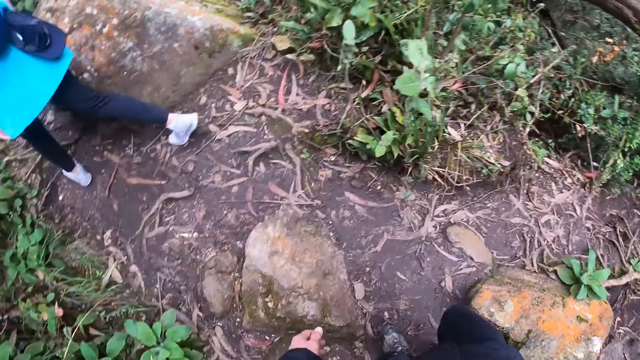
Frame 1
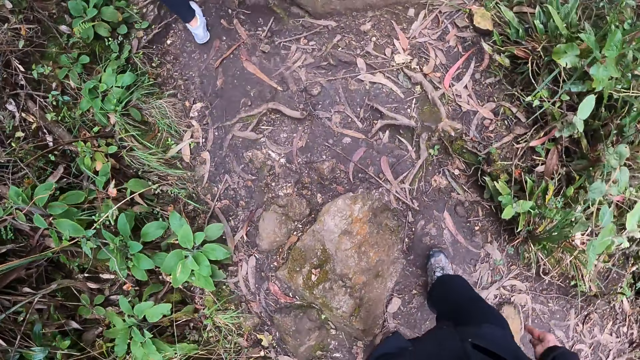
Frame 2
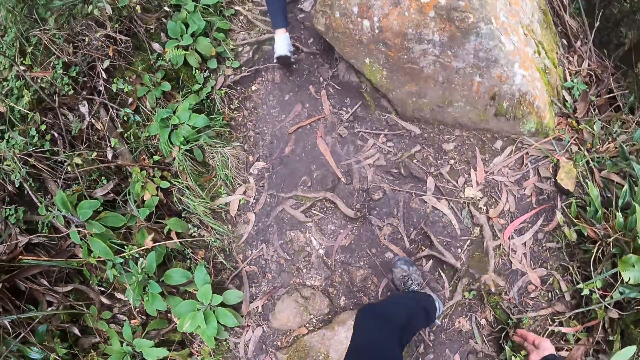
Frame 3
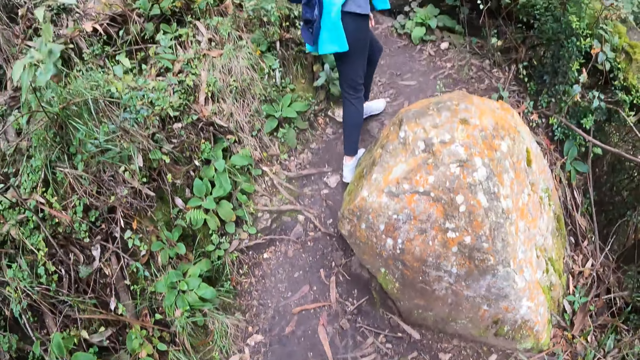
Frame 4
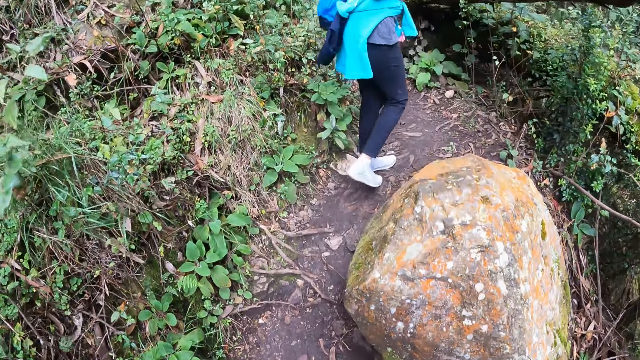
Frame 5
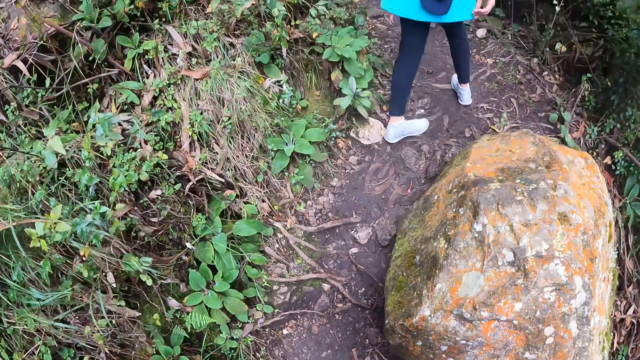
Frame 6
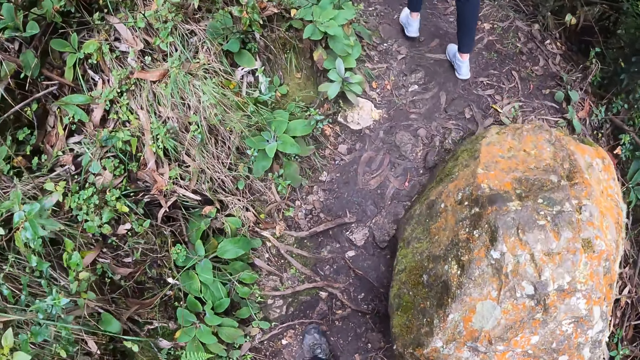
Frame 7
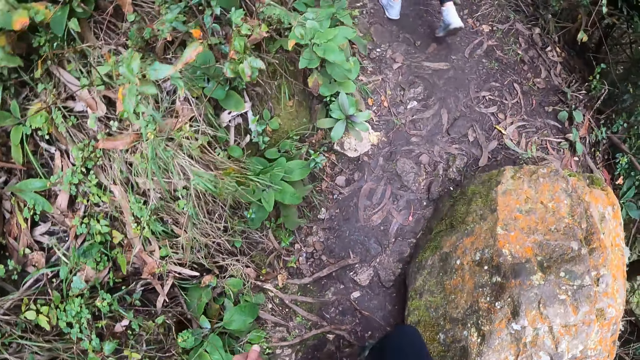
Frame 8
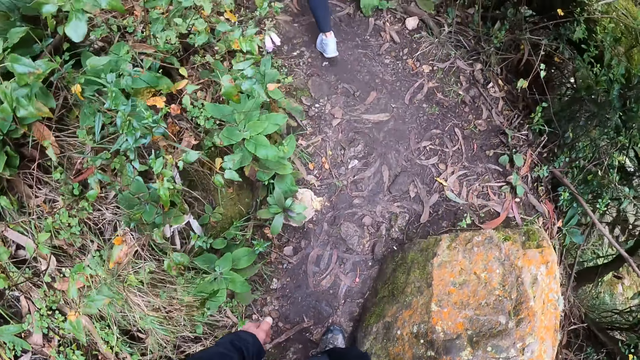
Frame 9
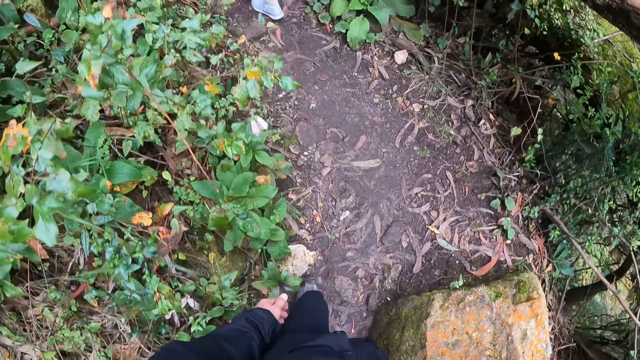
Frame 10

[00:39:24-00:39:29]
The camera wearer turns around.

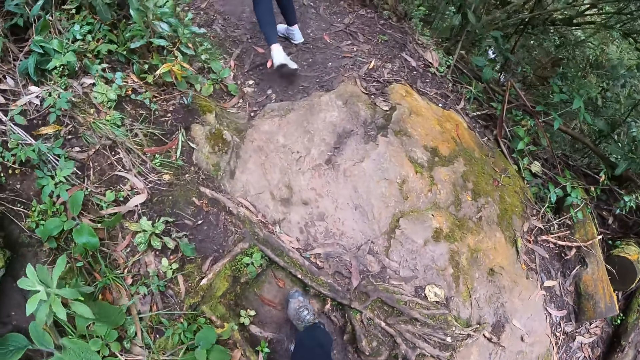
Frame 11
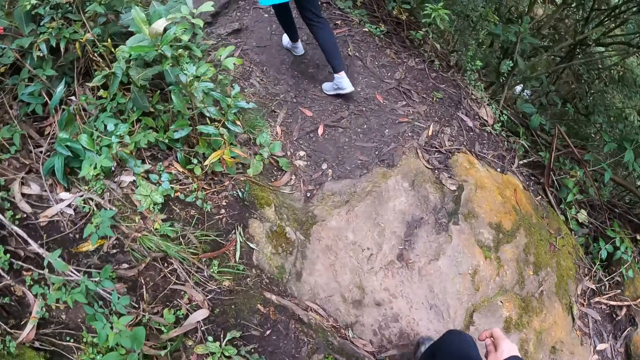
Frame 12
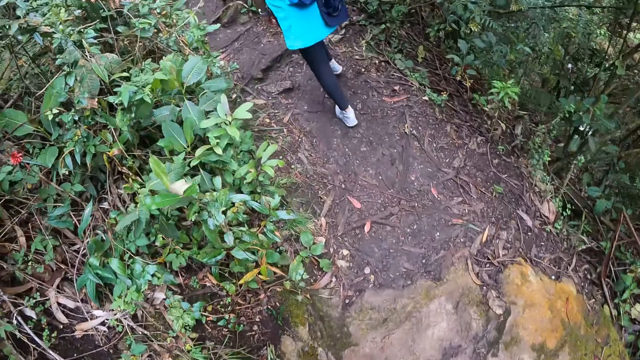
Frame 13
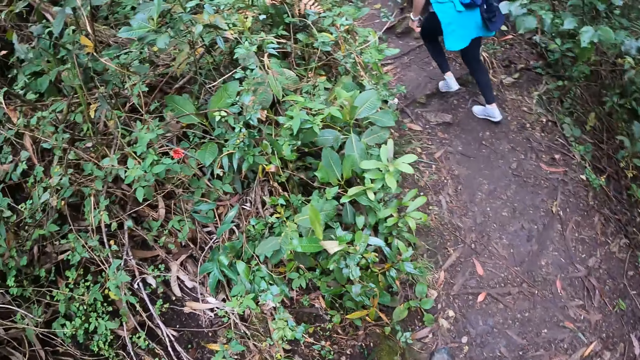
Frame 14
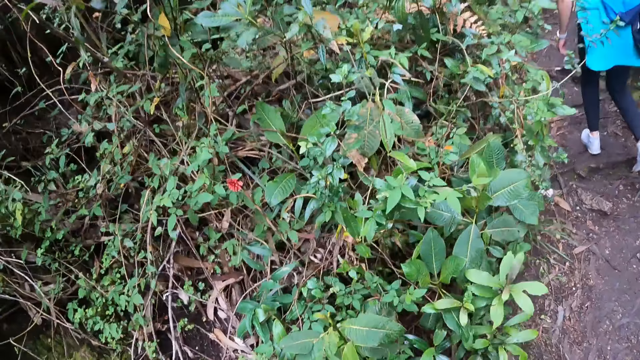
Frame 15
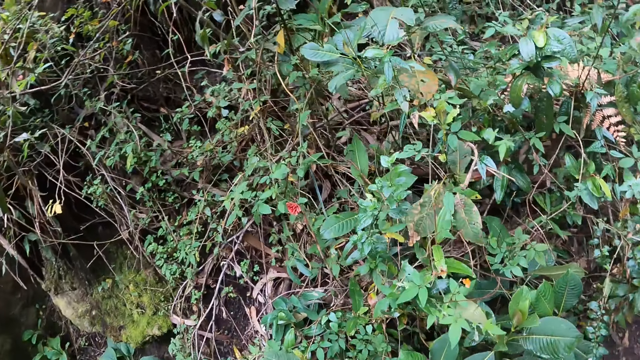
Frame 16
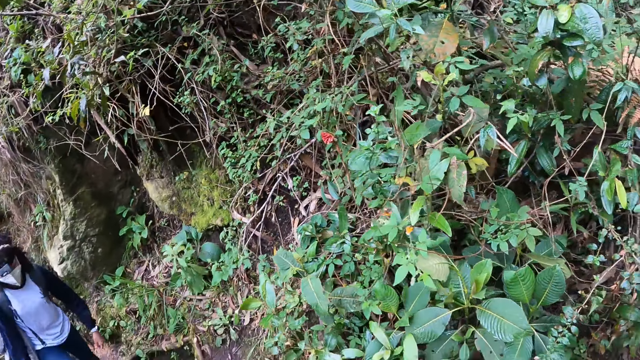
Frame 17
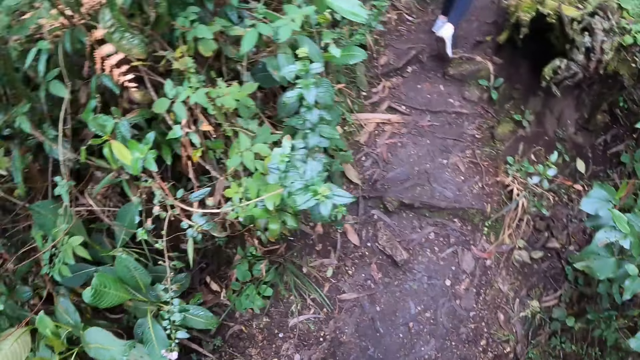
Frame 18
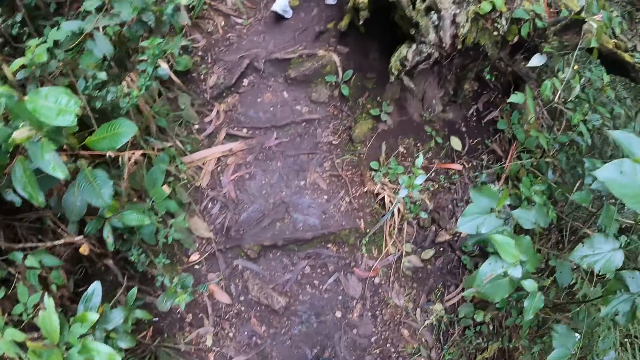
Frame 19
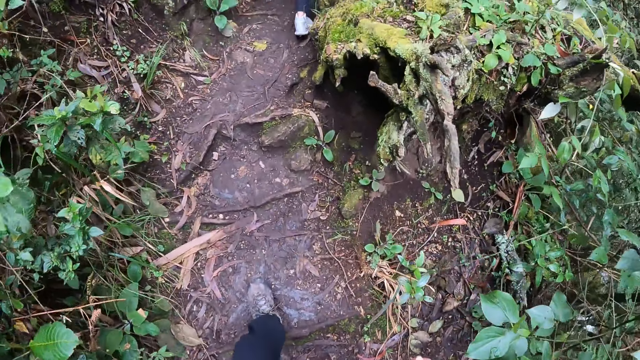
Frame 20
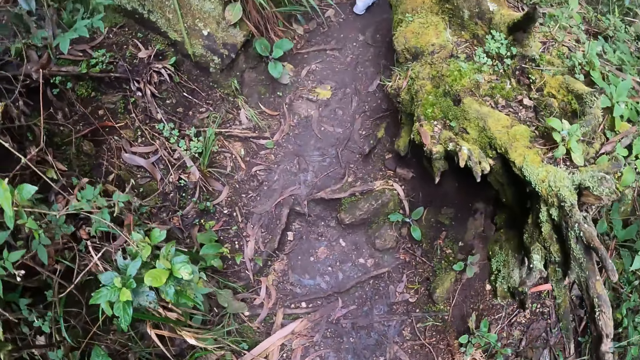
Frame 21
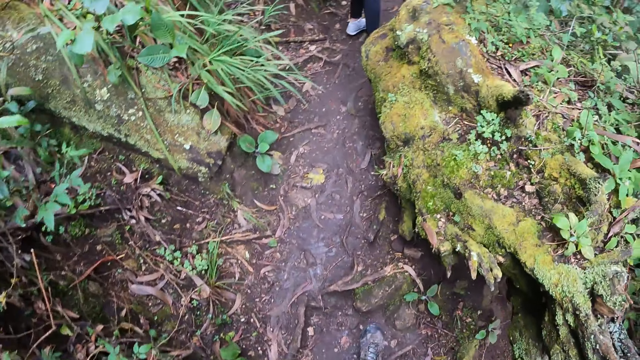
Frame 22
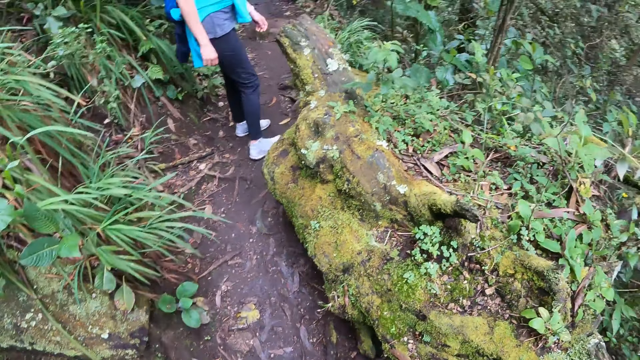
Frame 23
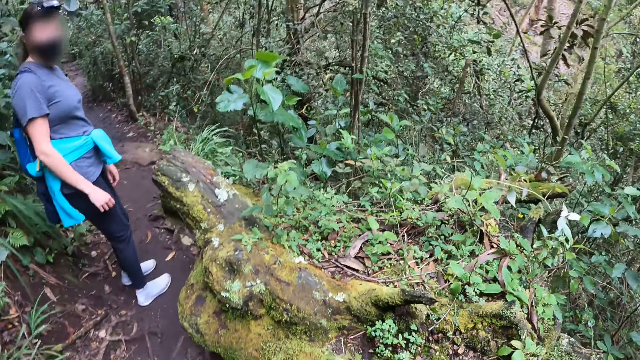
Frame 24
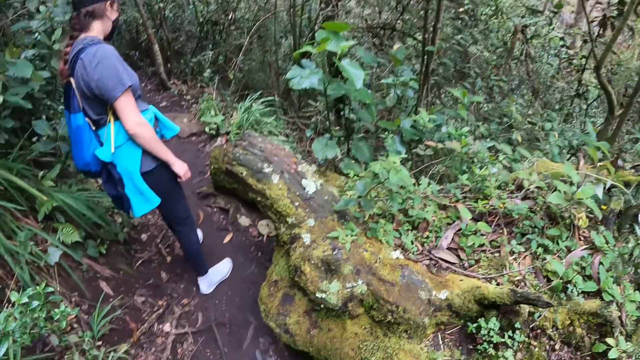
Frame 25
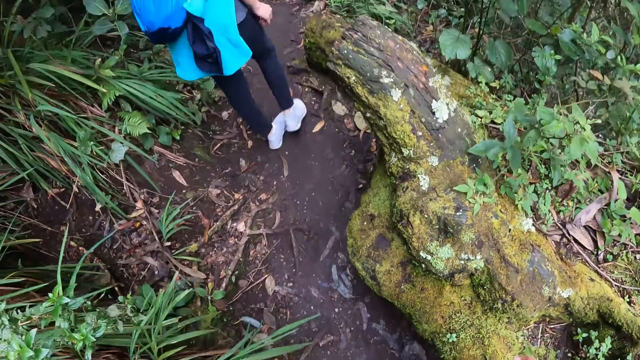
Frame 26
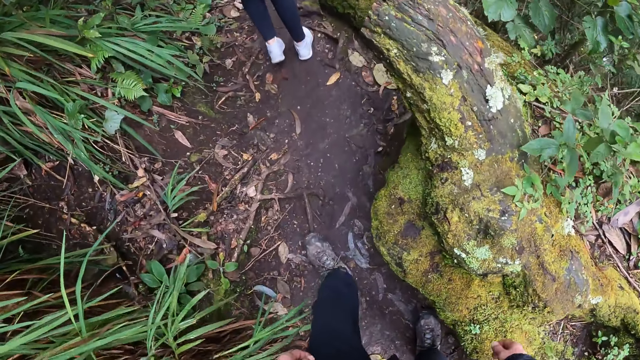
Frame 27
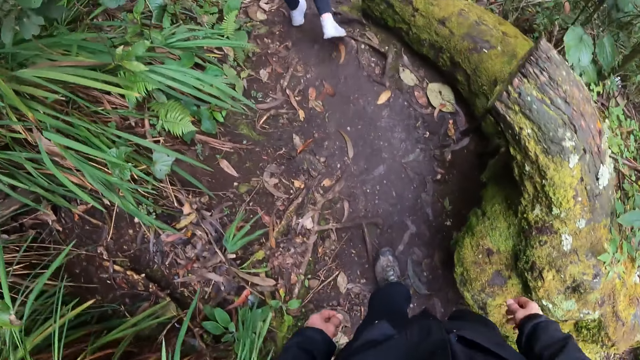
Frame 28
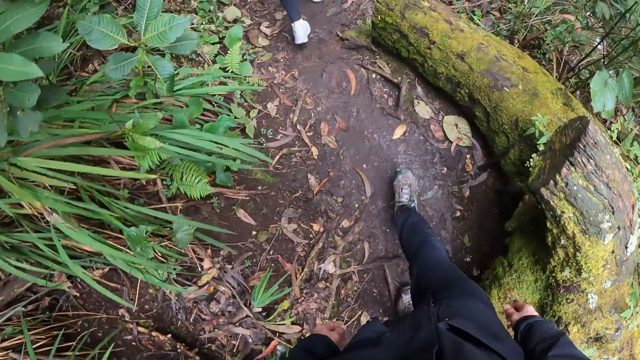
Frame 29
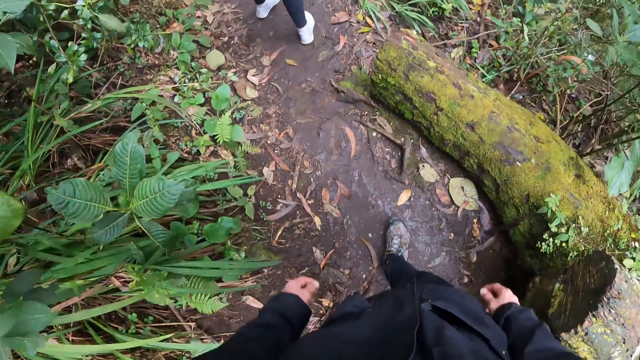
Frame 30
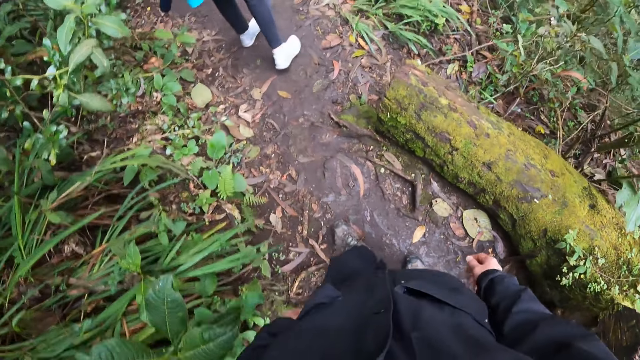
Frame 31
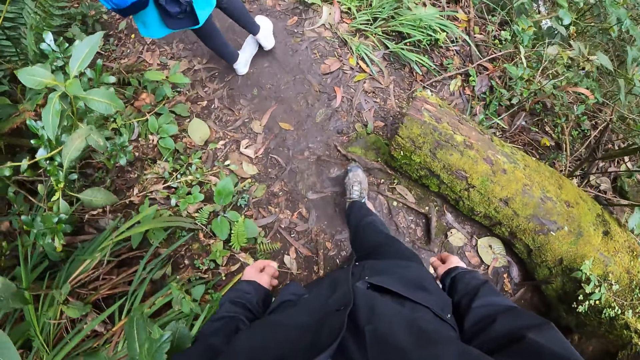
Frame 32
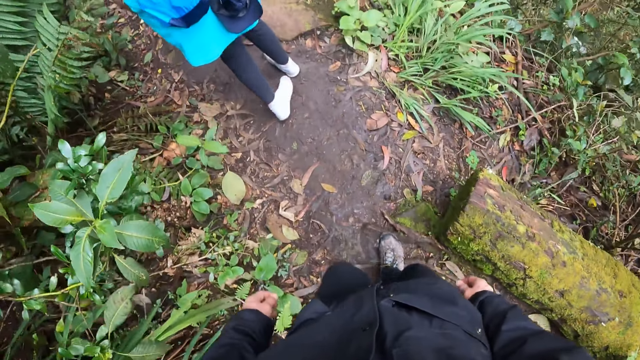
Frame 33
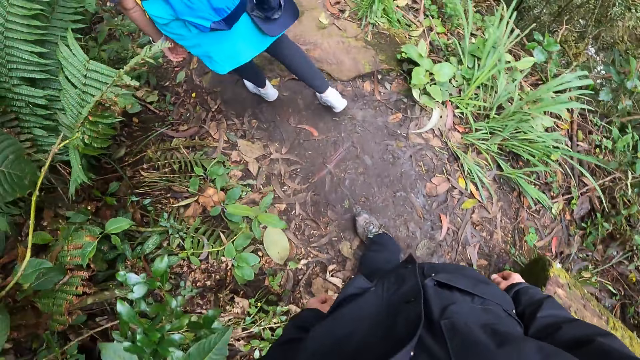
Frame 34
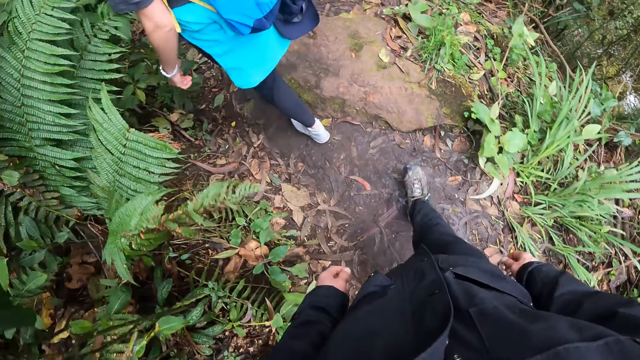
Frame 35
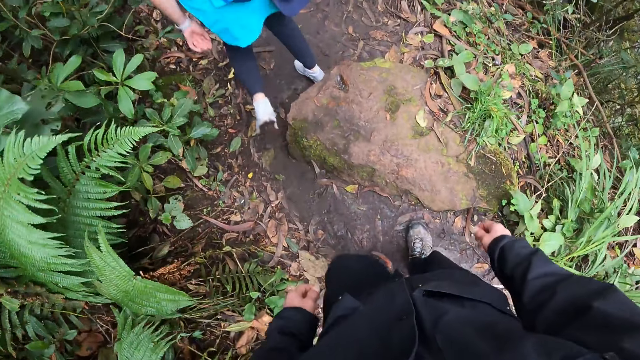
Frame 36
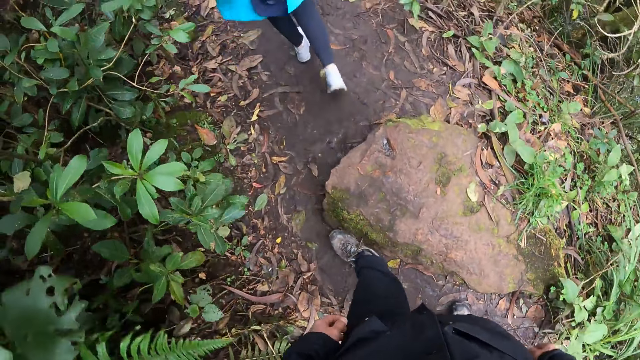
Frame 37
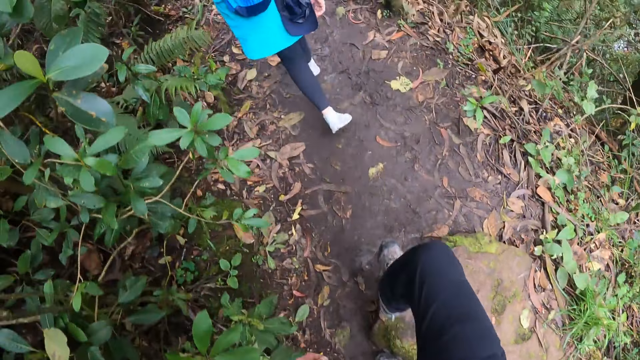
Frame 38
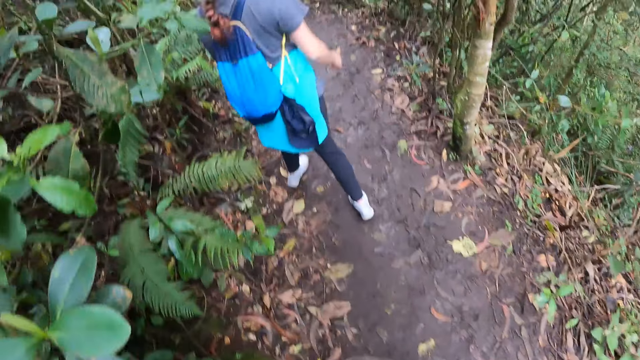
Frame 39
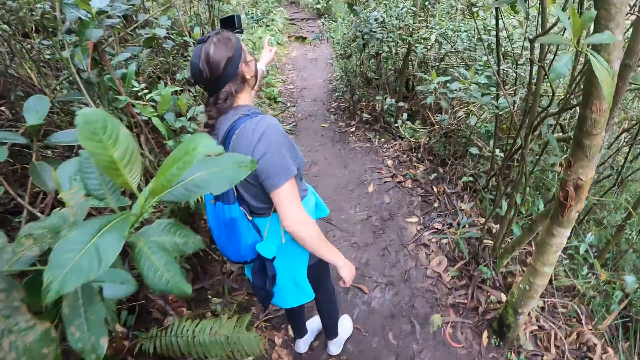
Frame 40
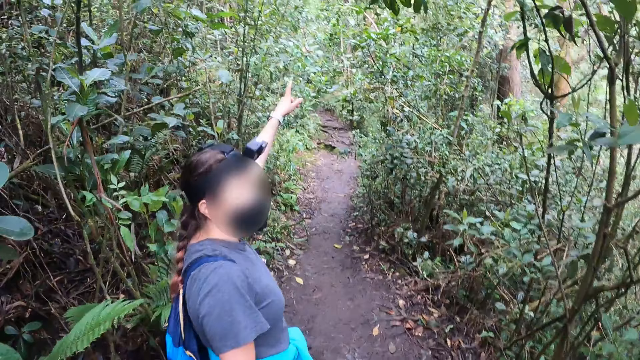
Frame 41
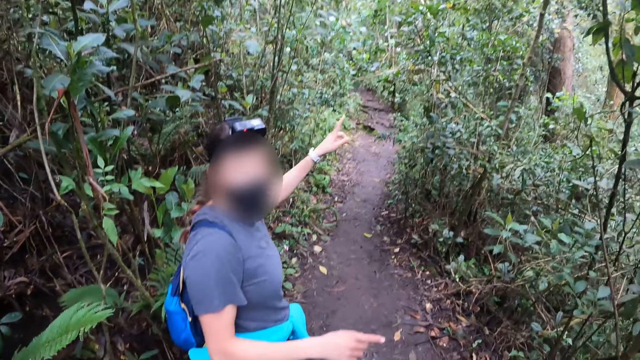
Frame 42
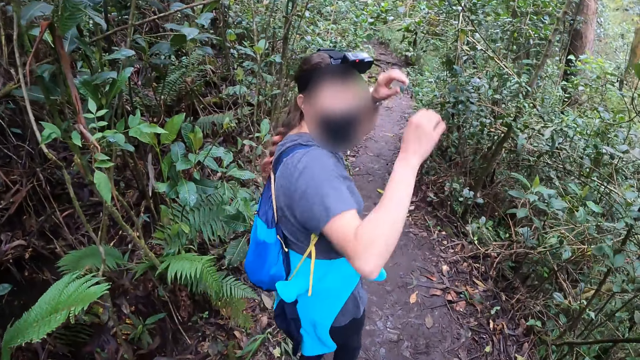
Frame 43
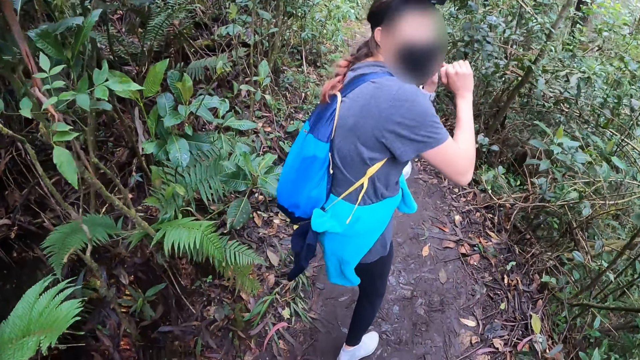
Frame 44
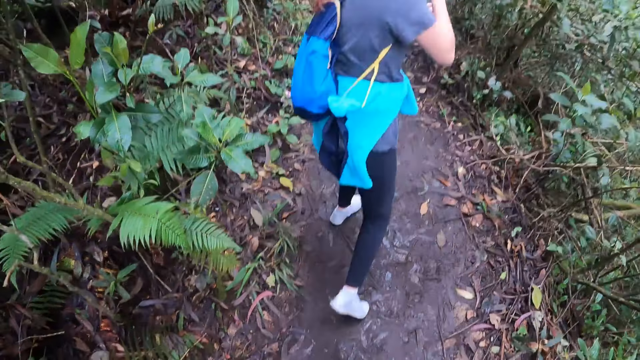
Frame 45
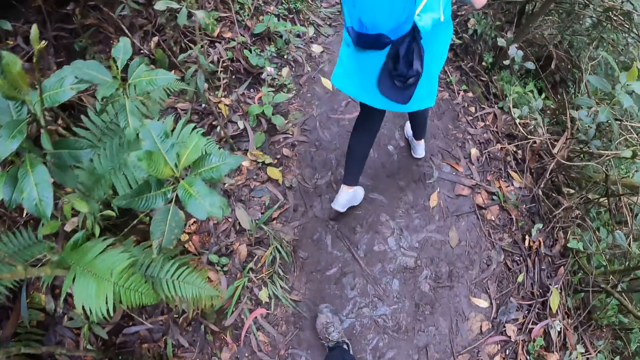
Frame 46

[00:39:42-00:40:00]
The camera wearer walks up the hill. They walk over a stone. The woman interacts with the camera wearer. The camera wearer talks to the woman.
